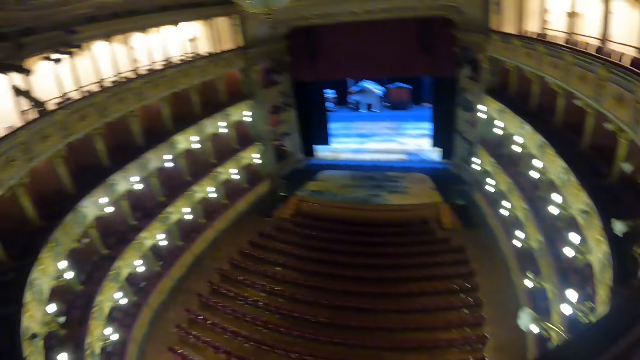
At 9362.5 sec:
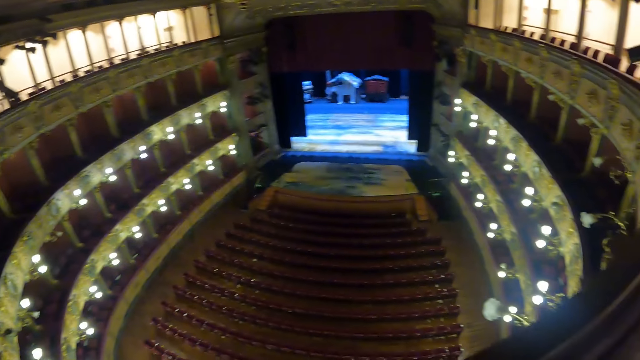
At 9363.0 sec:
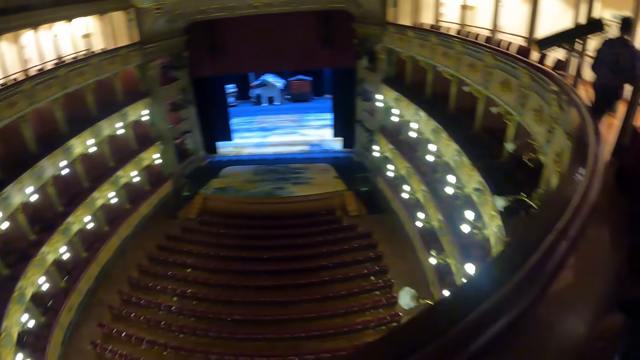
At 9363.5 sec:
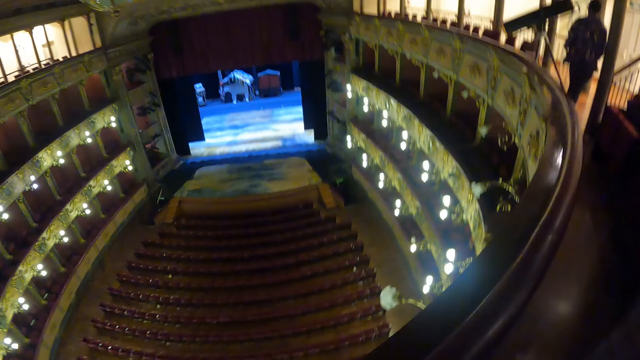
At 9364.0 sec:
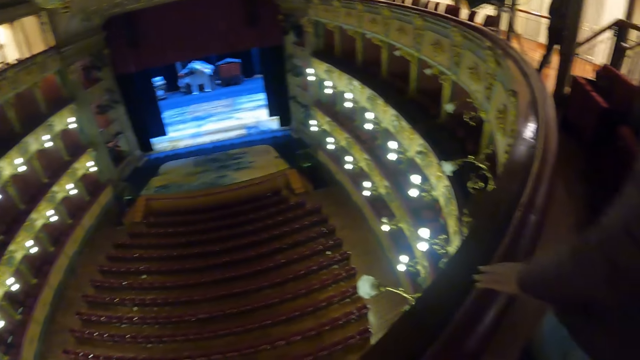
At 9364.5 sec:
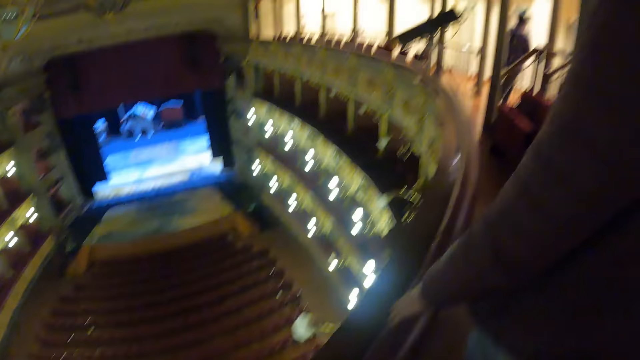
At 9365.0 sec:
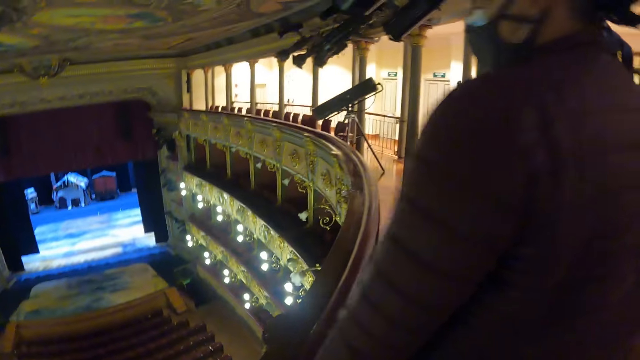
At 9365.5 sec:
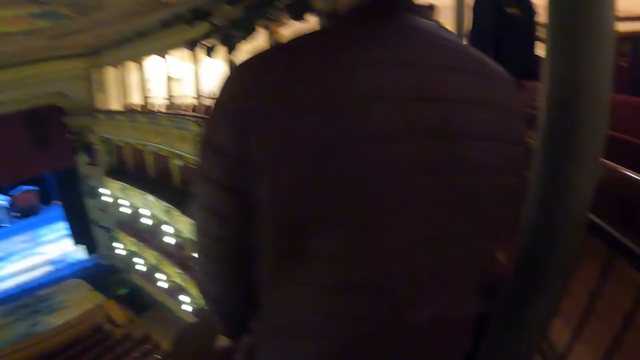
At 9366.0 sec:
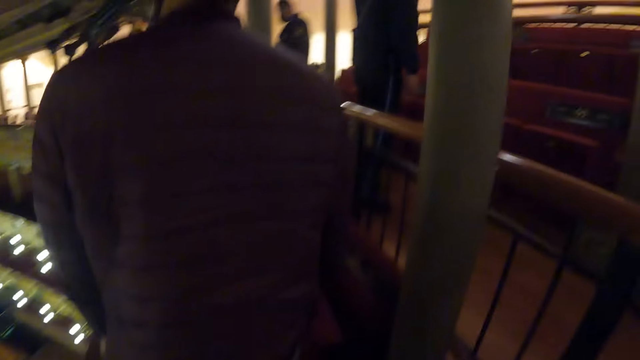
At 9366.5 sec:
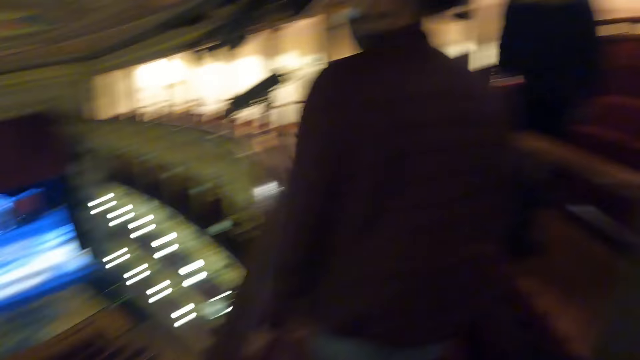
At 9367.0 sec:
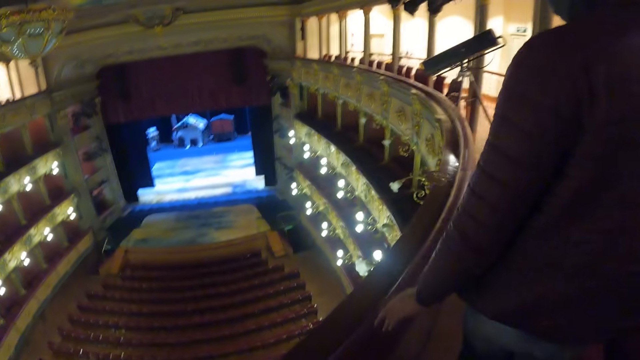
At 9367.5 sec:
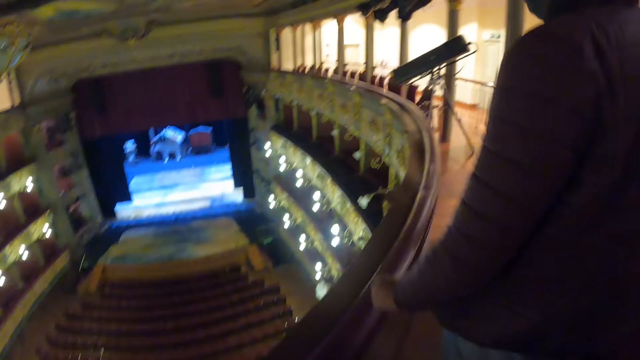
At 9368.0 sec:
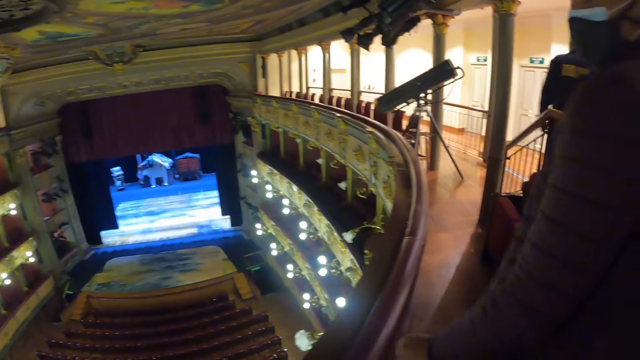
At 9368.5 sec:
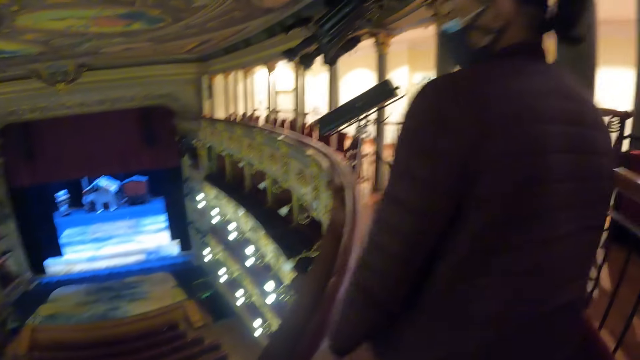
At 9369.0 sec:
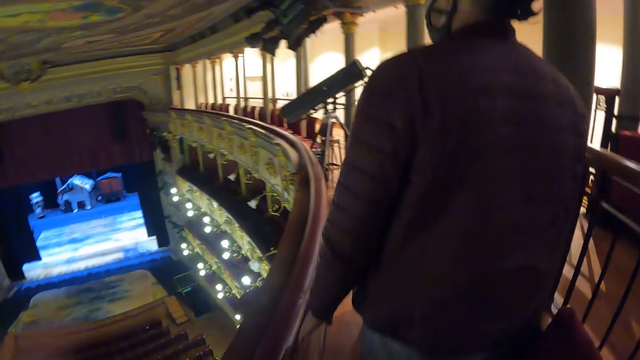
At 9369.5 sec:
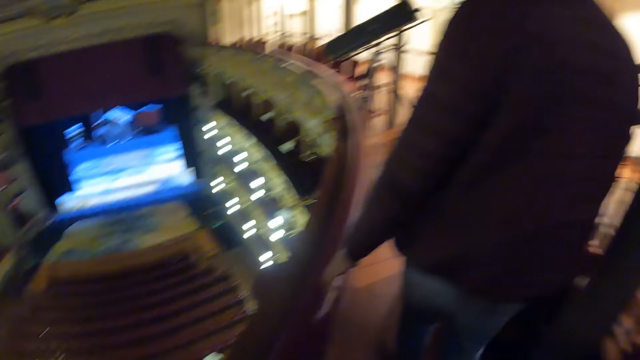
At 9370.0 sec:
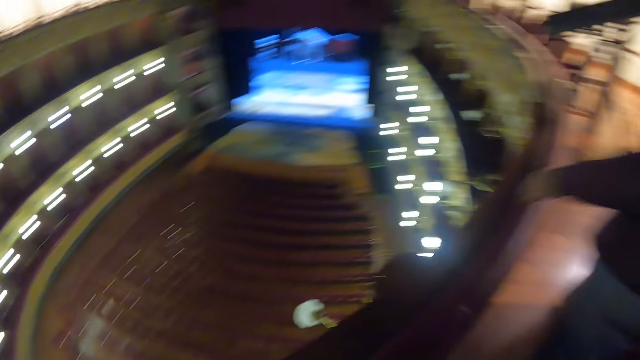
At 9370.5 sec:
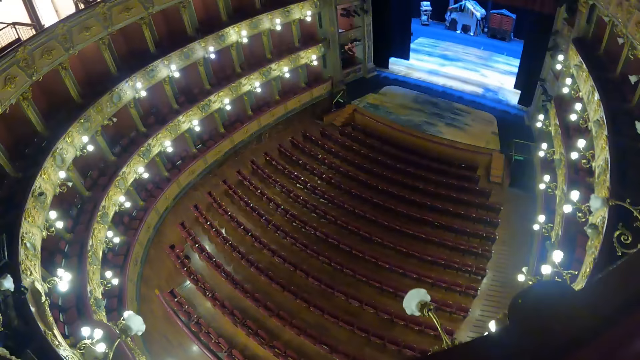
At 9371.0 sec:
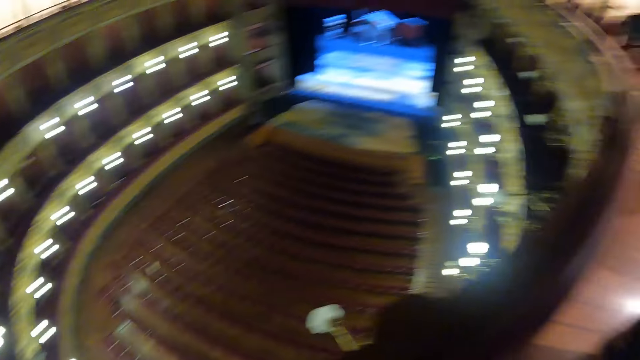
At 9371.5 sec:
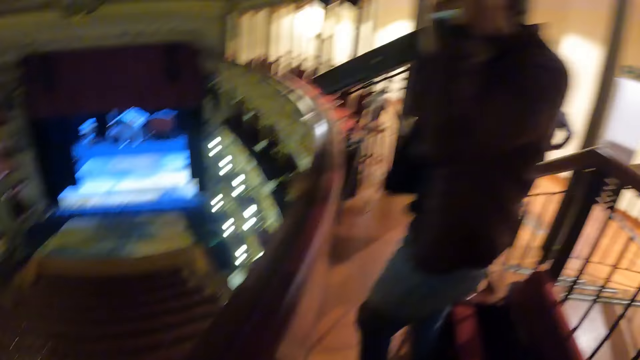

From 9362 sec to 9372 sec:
A man walks out of the theatre. Another man holds the balcony. The camera wearer stands. The other man walks out of the theatre. The camera wearer looks around the theatre. The other man walks out of the theatre. The camera wearer walks around.

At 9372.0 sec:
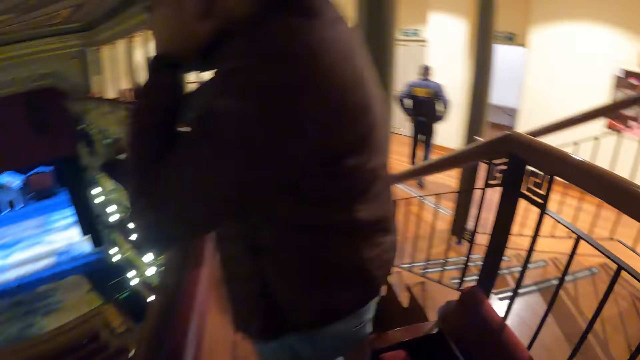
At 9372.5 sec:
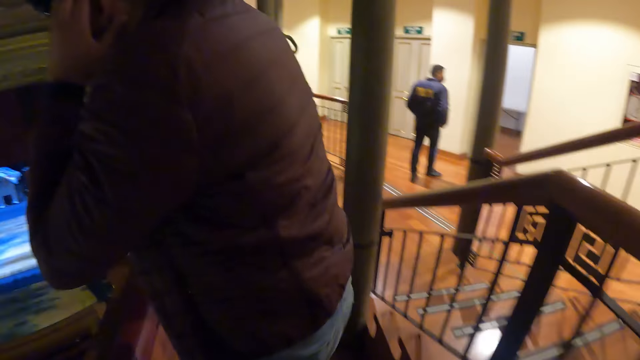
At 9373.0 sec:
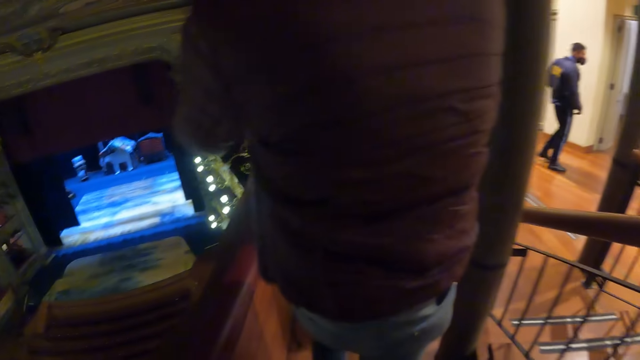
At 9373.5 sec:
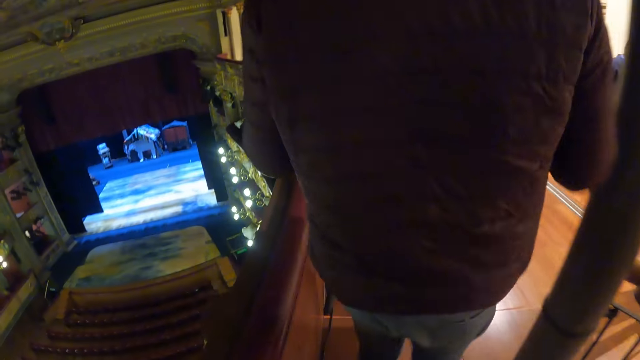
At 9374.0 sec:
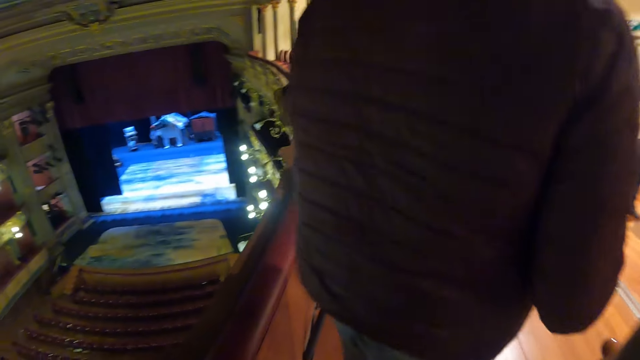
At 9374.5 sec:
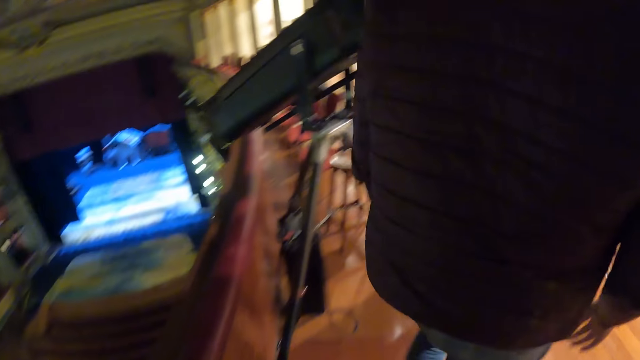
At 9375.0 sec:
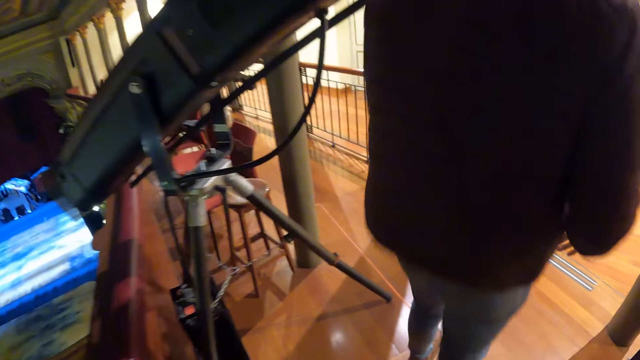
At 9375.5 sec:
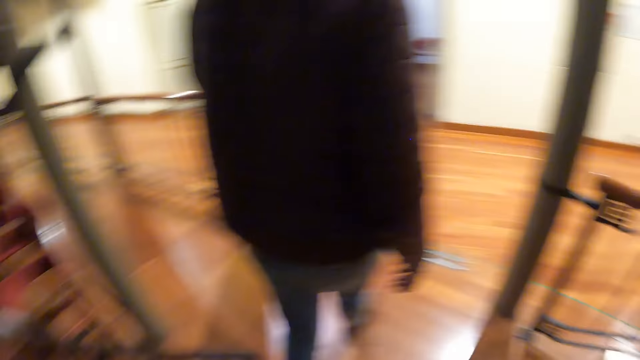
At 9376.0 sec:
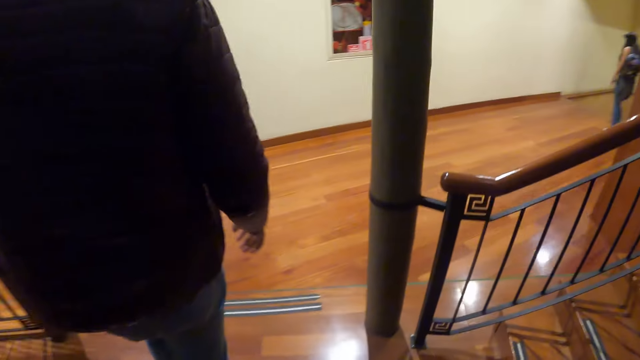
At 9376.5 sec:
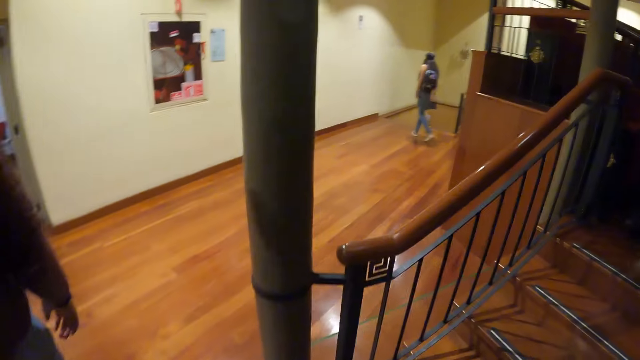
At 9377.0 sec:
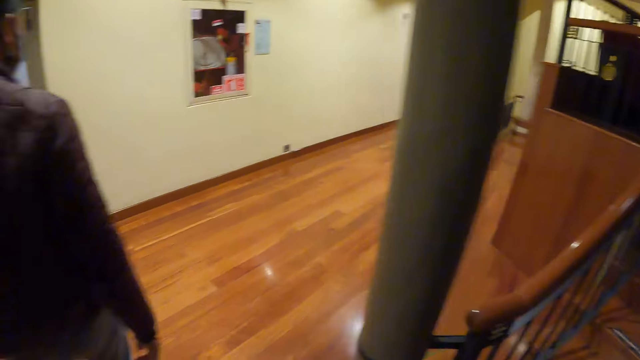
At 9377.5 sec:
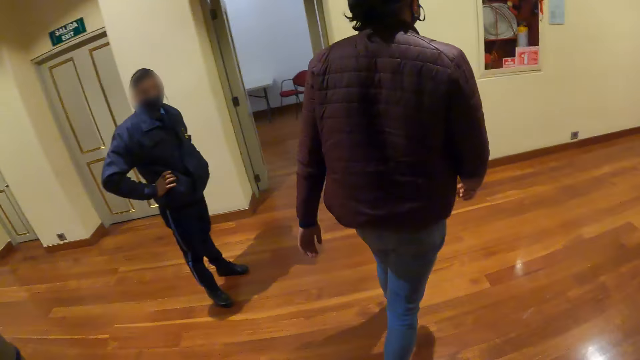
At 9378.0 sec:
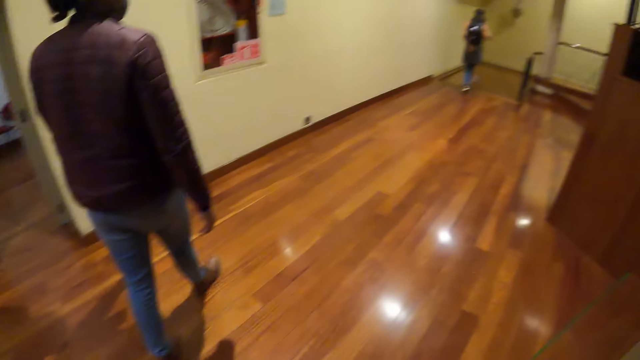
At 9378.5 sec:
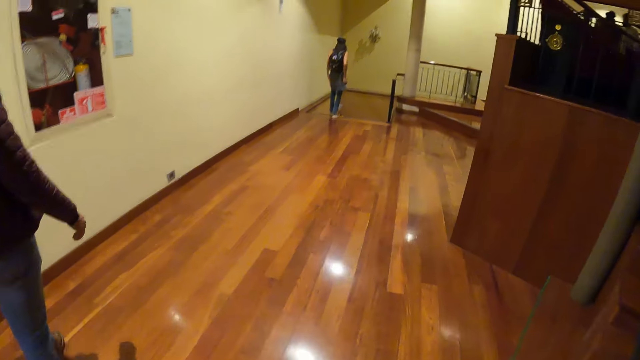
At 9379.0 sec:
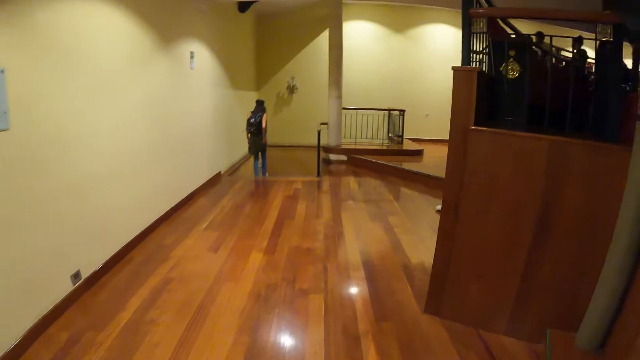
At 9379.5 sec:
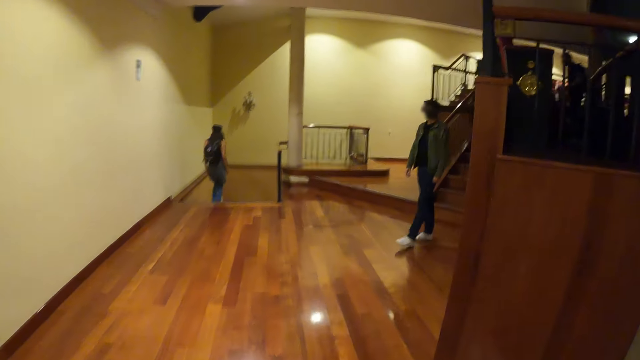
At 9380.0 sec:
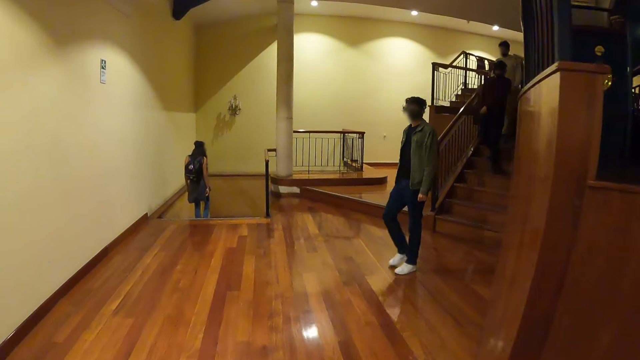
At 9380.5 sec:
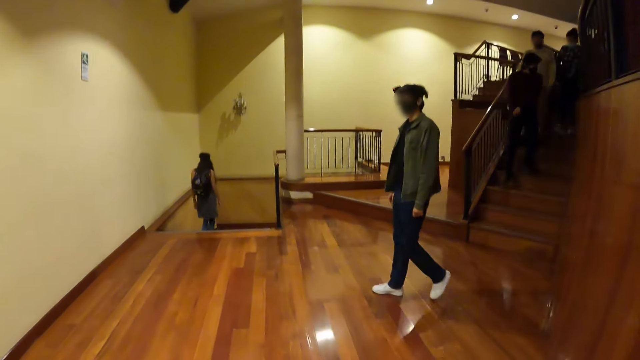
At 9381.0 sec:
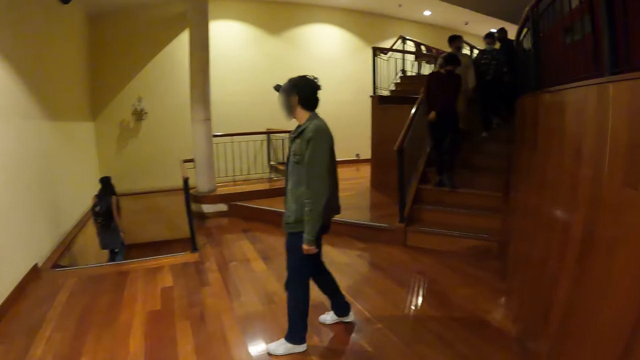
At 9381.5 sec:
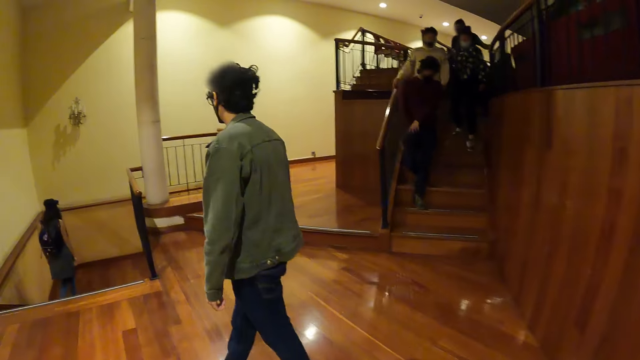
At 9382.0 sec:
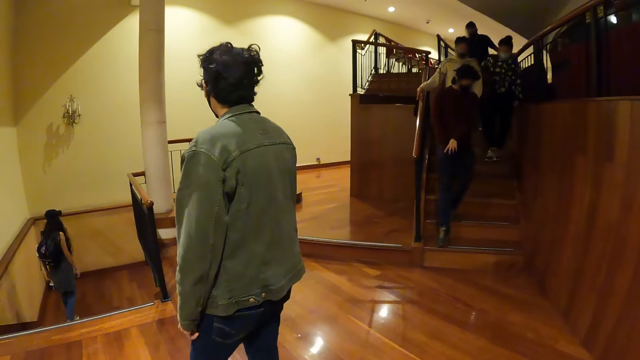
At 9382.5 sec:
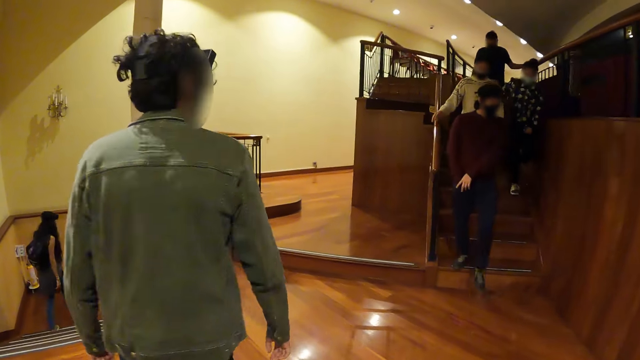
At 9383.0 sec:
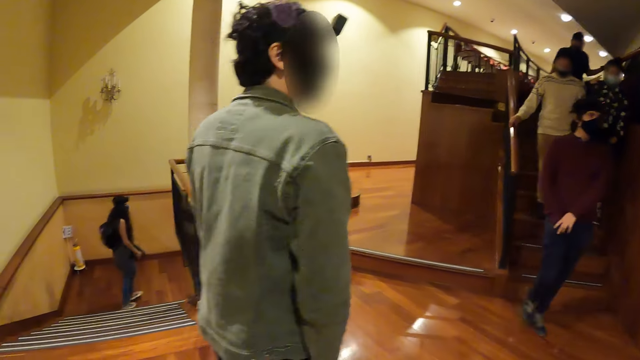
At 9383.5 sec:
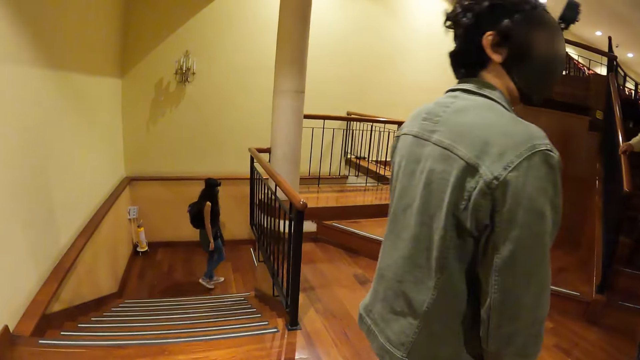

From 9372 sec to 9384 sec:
The camera wearer walks out of the theatre.
